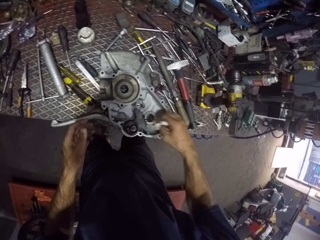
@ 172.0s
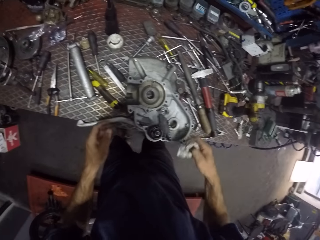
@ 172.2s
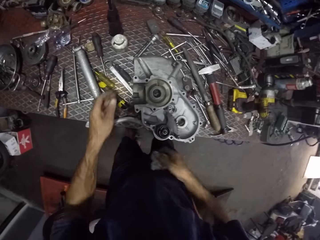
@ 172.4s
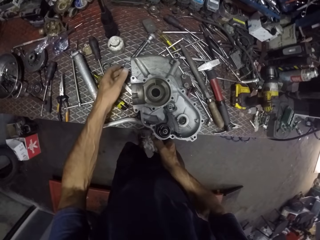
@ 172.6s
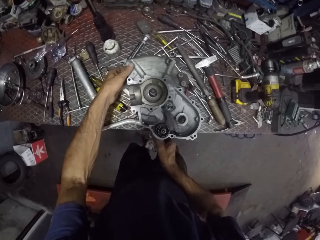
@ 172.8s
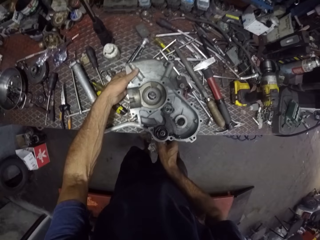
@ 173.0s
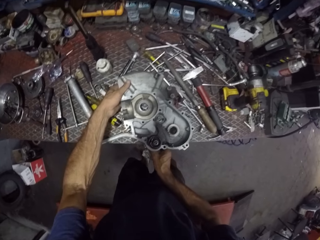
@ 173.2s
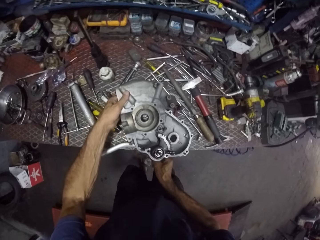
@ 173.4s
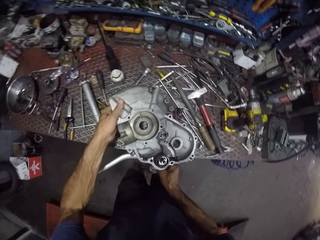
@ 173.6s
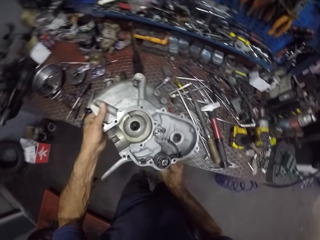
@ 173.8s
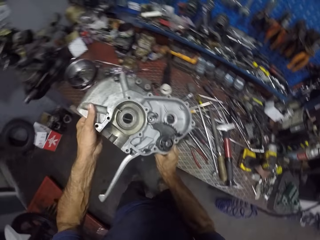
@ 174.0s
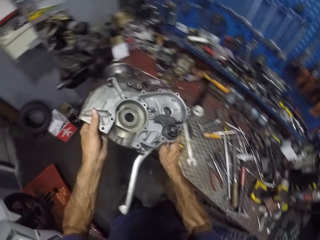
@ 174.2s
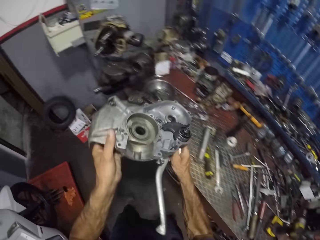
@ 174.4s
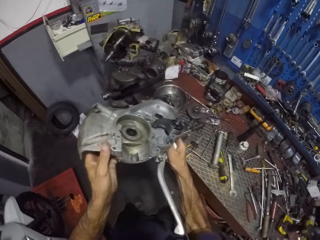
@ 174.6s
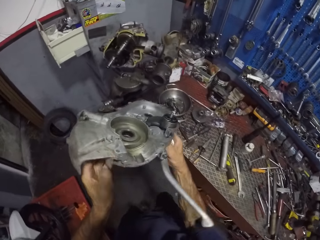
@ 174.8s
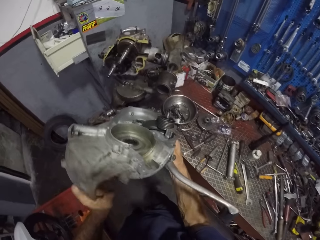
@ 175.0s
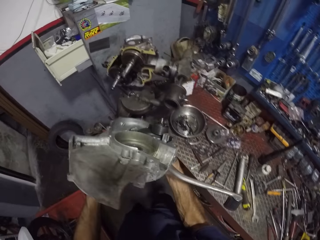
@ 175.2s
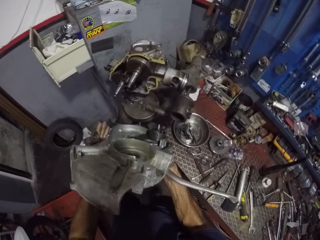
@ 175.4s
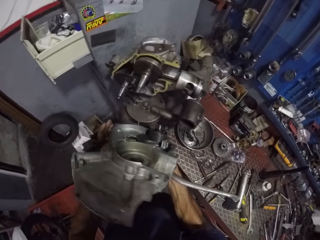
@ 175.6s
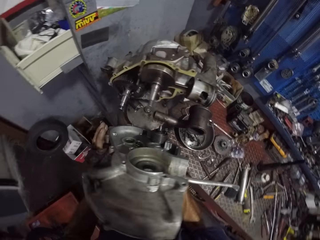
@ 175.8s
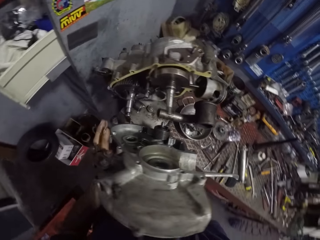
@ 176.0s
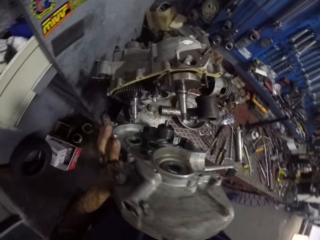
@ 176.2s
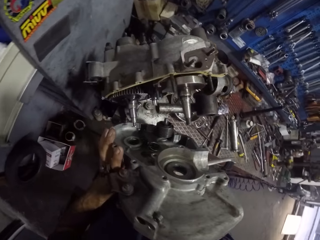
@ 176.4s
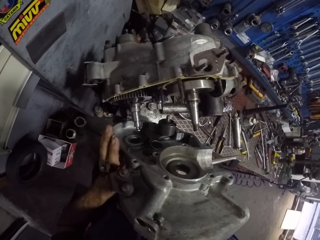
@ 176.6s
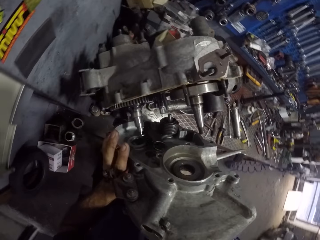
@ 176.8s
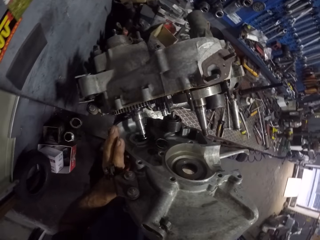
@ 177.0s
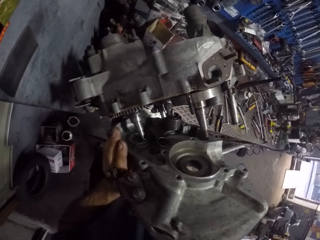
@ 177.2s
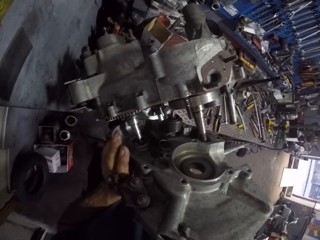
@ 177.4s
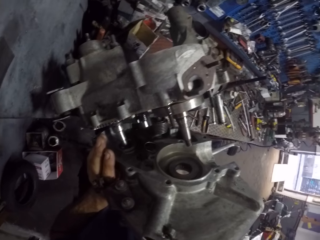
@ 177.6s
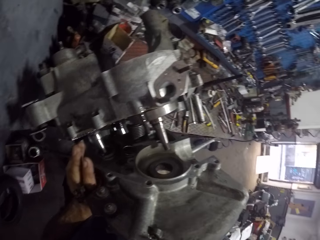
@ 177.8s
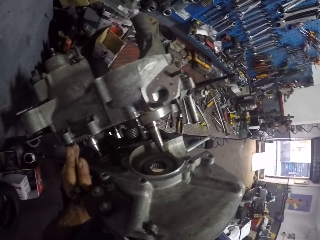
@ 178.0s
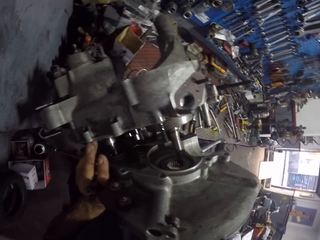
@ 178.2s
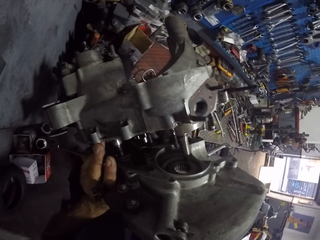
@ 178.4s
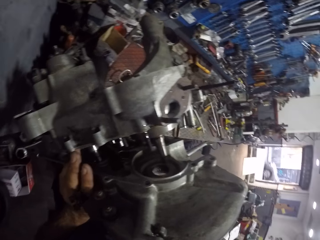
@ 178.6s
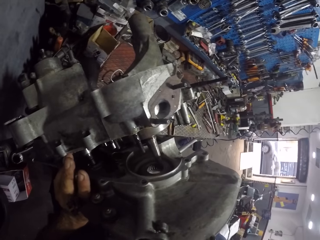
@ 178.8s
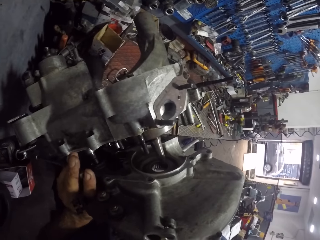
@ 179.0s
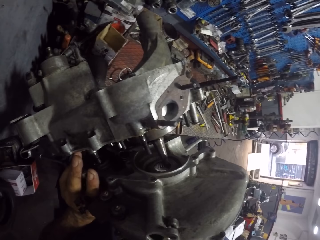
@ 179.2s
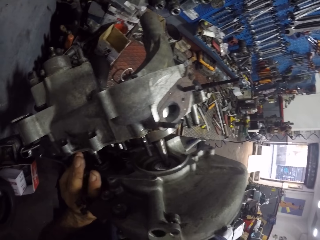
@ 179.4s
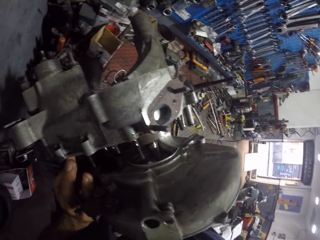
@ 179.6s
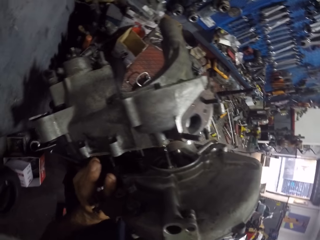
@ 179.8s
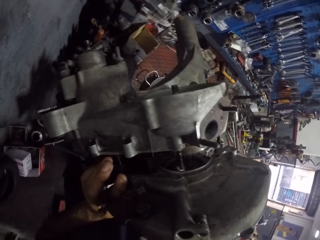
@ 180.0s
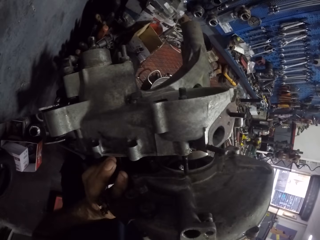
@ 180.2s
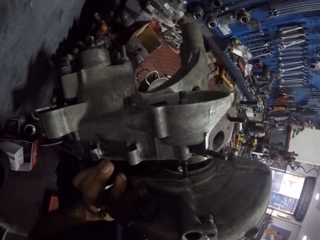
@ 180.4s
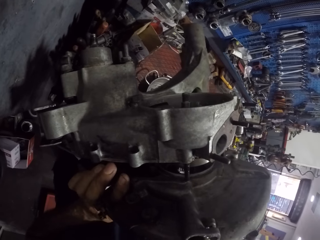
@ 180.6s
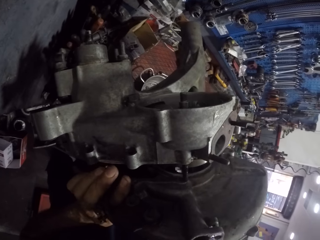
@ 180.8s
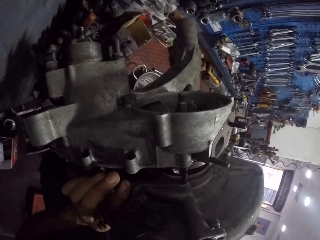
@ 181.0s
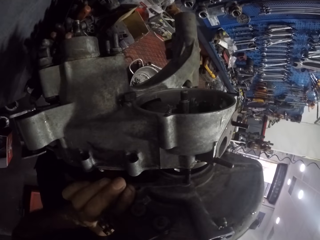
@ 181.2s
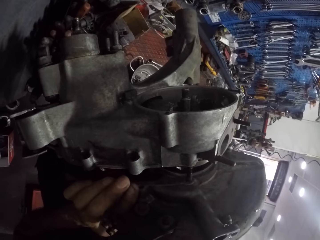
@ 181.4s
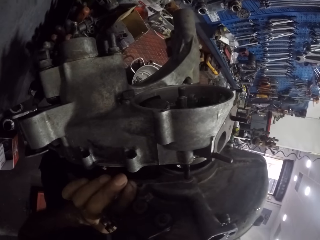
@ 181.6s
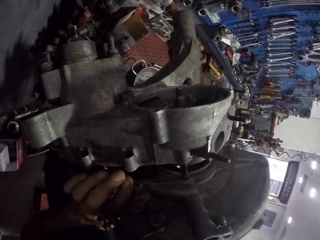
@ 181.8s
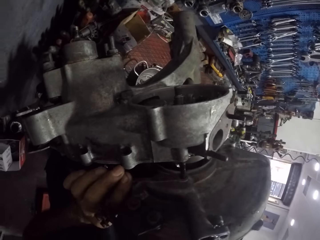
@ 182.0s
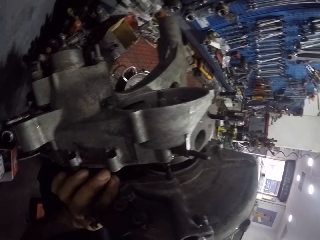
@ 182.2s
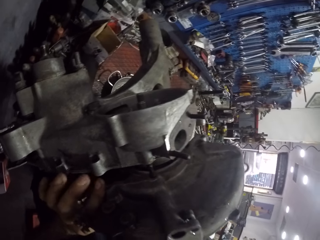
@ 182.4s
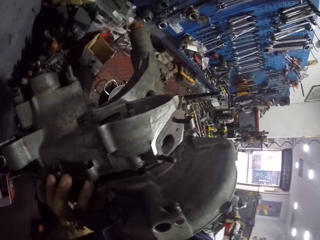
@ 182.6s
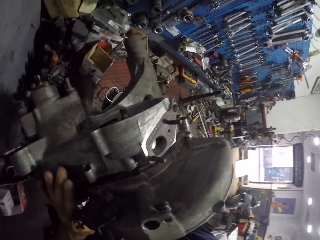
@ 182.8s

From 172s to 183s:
The camera wearer wipes the side cover. He picks up the engine cover with both hands. He covers the engine with the engine cover using both hands.

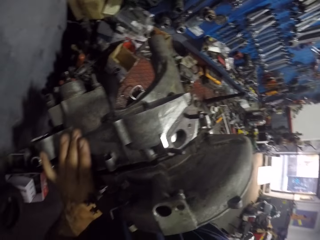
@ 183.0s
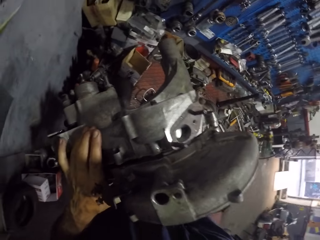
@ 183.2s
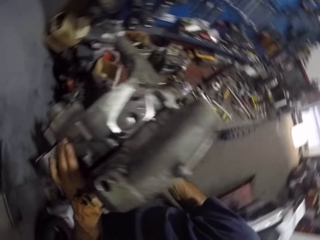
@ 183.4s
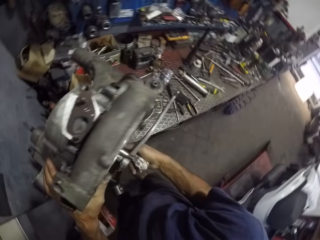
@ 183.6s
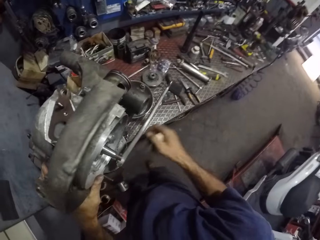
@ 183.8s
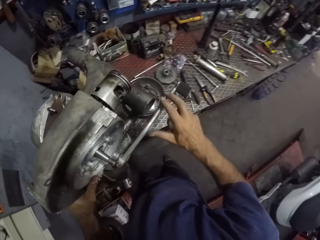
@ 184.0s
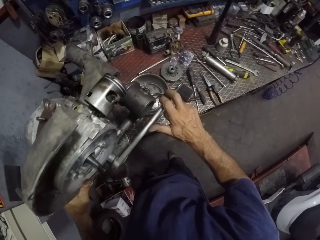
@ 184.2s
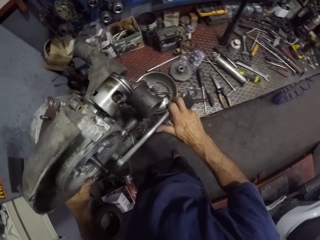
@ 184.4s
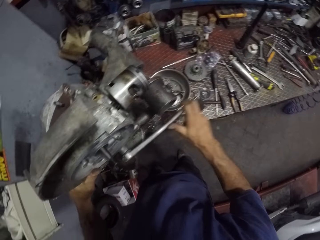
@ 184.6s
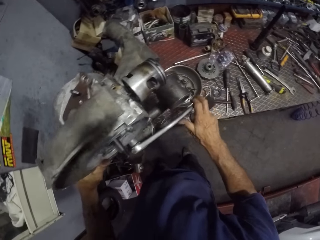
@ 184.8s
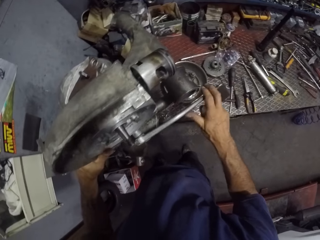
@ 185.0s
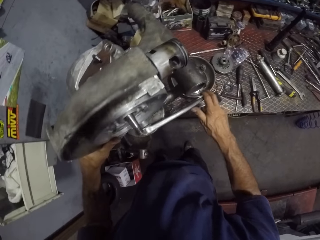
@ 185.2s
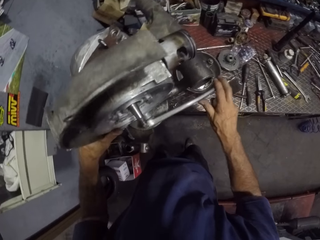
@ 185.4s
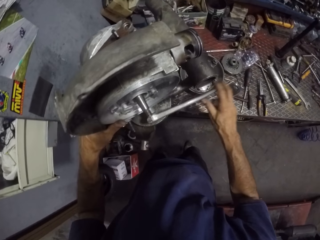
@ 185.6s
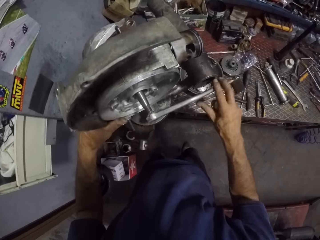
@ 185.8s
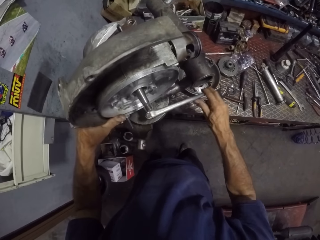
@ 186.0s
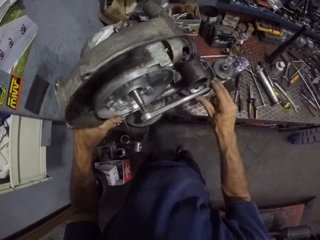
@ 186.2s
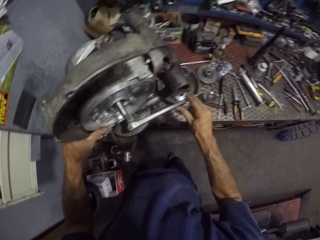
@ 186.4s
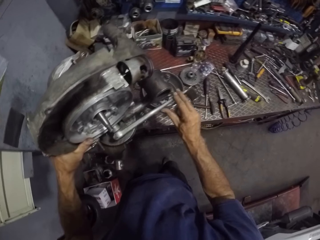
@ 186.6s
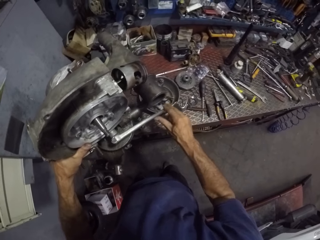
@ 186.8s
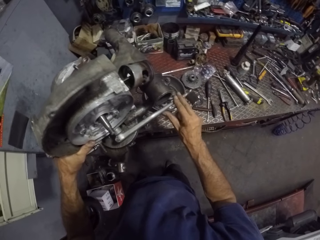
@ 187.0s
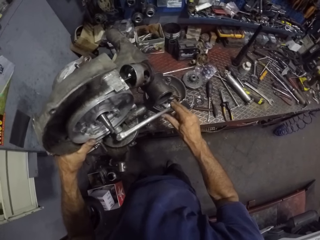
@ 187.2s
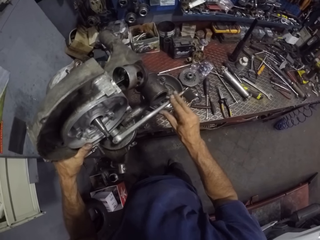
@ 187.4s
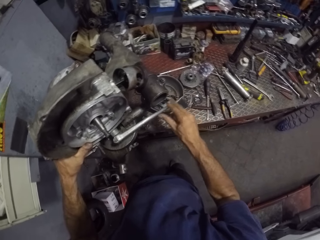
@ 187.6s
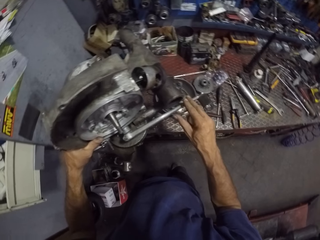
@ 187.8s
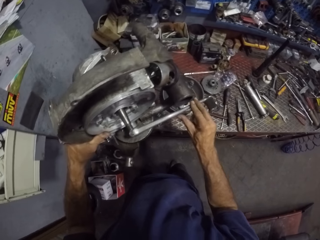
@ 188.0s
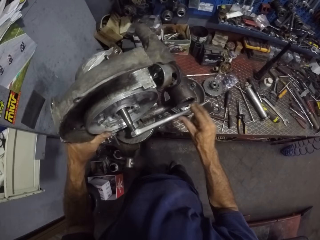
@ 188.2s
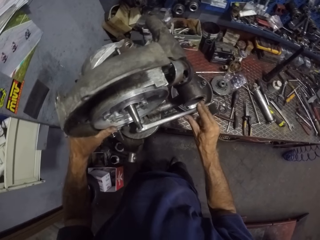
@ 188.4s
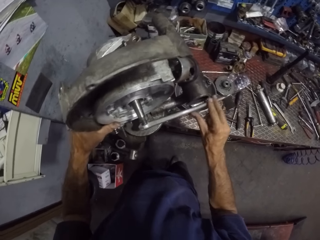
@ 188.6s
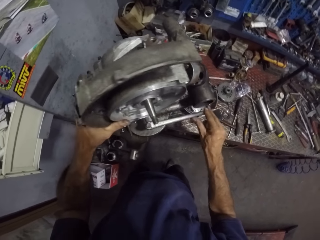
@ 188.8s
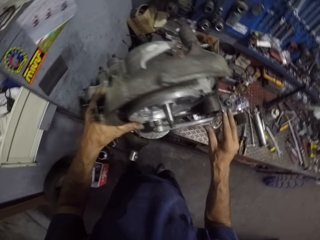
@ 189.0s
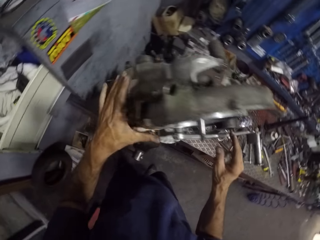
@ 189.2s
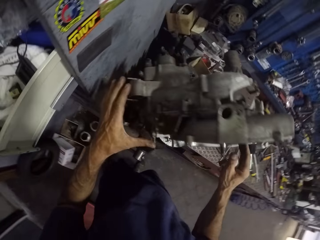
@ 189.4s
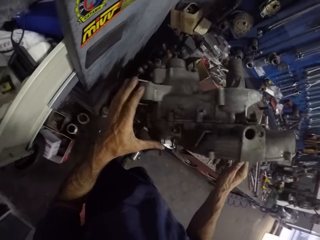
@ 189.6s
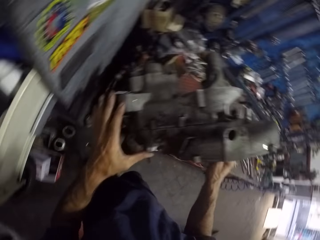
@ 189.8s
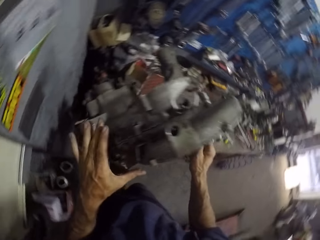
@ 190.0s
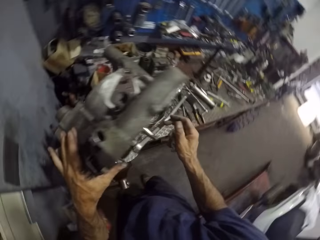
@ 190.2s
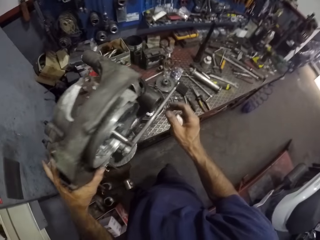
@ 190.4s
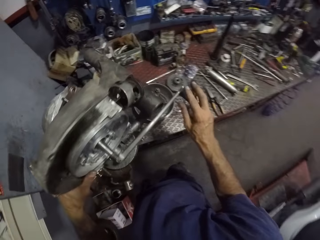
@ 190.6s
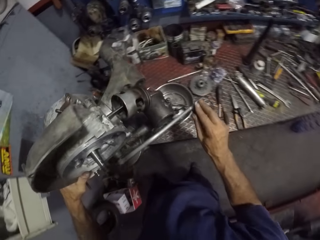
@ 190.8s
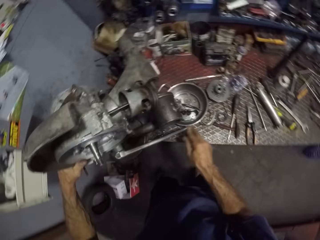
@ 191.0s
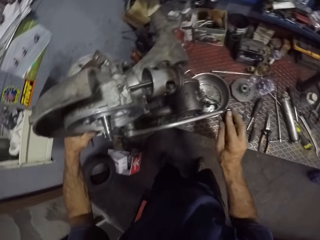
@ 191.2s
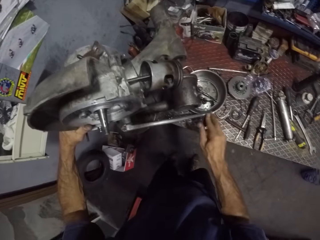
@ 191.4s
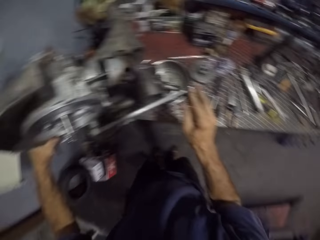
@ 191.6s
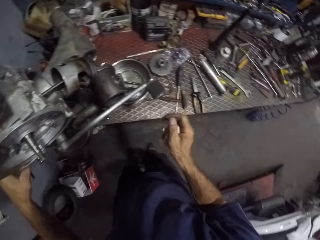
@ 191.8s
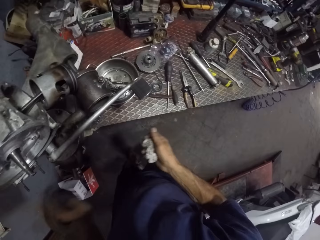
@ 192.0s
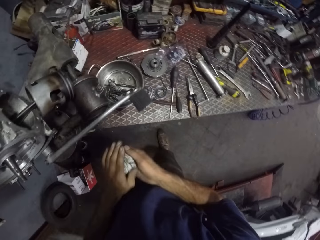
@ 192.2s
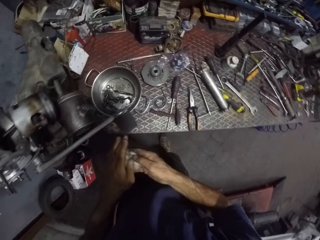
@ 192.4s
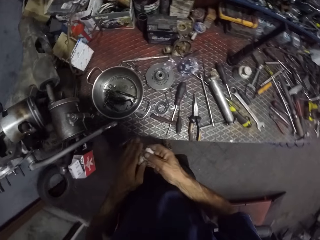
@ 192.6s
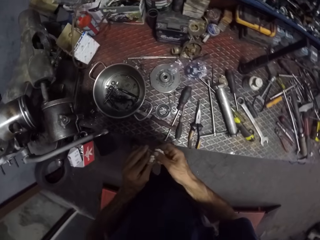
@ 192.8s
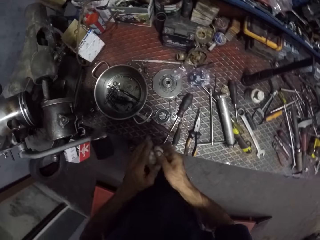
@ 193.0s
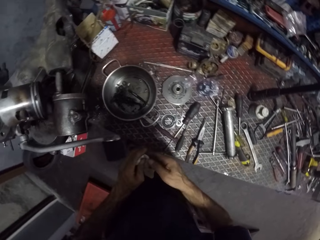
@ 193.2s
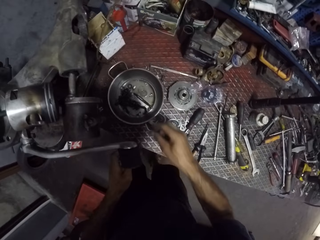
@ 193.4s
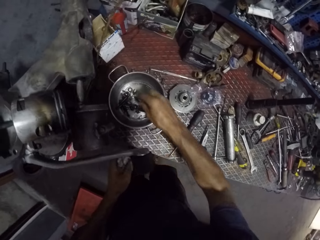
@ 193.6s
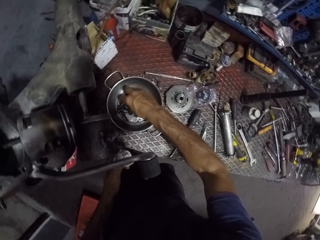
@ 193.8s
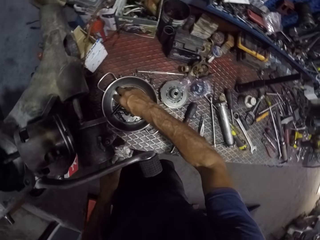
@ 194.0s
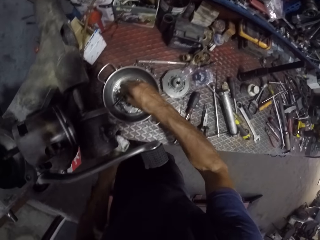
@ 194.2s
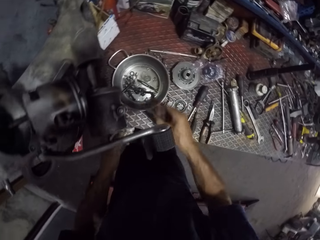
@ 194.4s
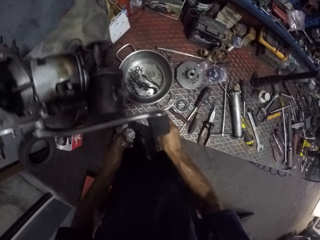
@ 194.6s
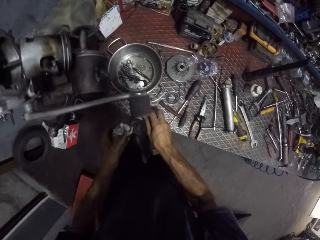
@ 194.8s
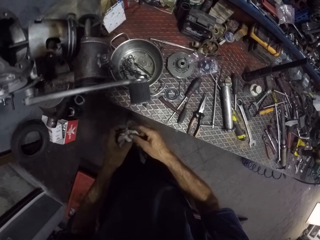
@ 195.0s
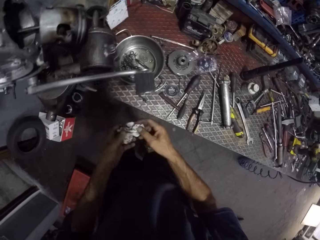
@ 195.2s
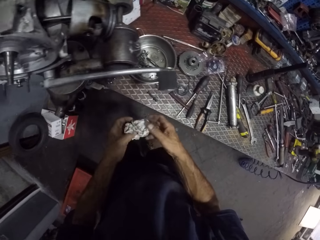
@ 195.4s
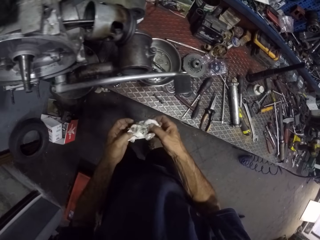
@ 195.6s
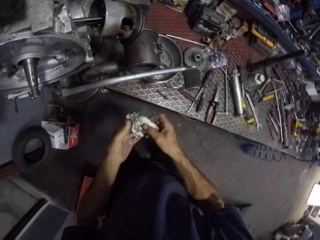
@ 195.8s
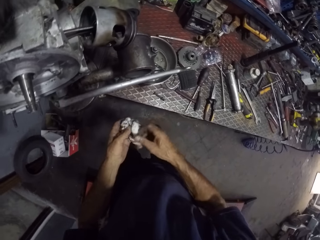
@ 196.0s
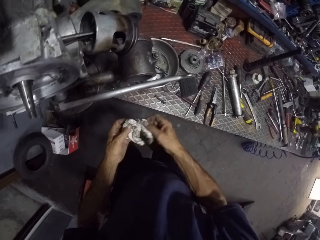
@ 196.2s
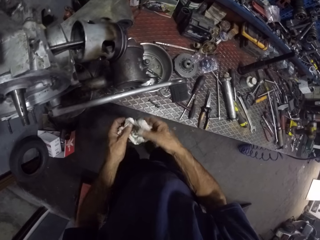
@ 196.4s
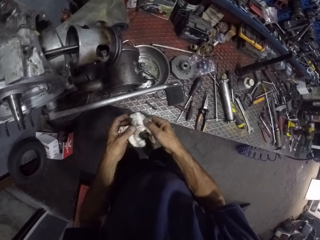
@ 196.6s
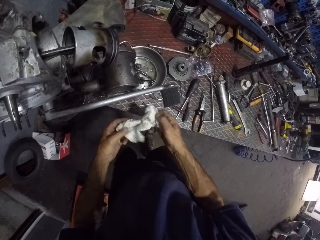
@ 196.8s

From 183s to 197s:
The camera wearer winds the engine with a rod using his right hand. He adjusts the handle. He winds the engine with the rod using his right hand again. He cleans his left hand on the tissue on his right hand. He picks up a bolt from an aluminum pan using his right hand. He puts the bolt on the table. He adjusts the tissue with both hands.
